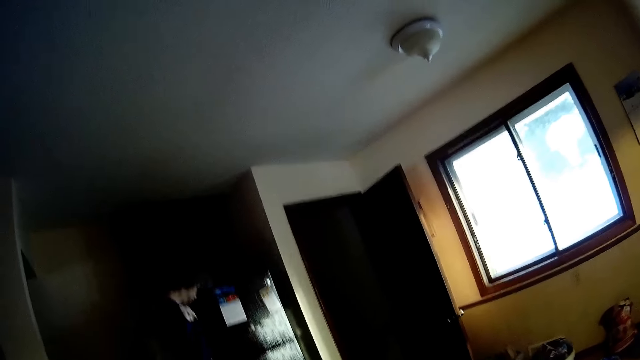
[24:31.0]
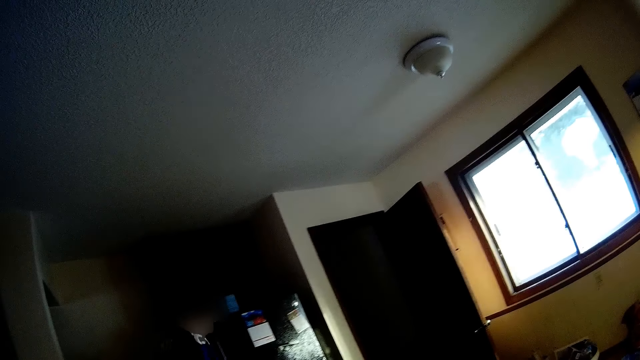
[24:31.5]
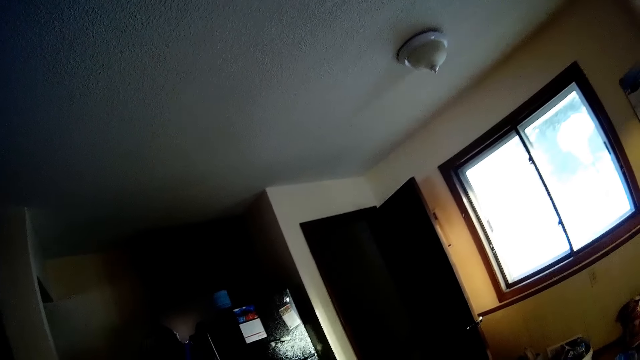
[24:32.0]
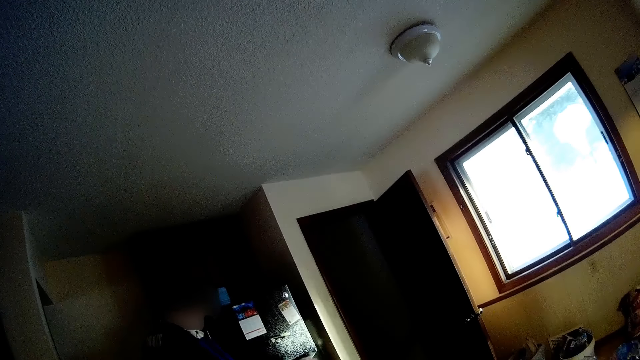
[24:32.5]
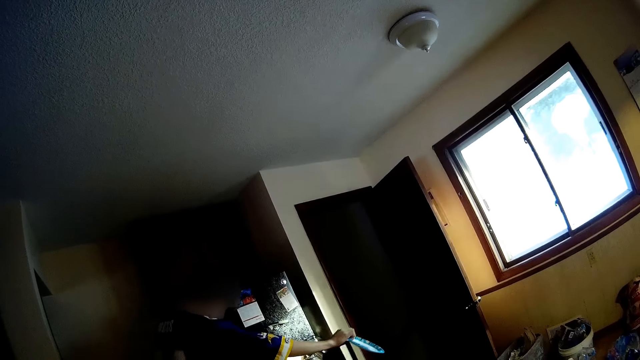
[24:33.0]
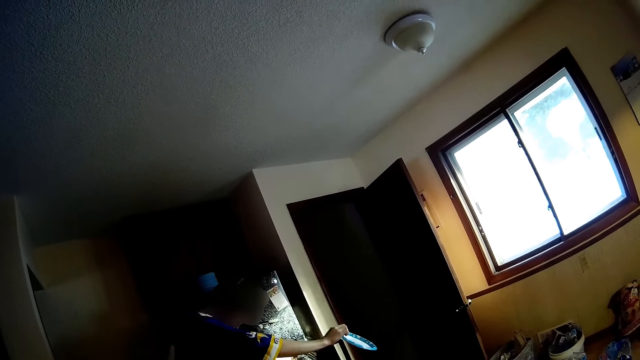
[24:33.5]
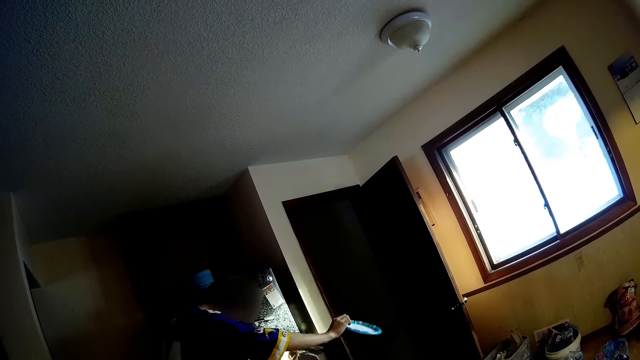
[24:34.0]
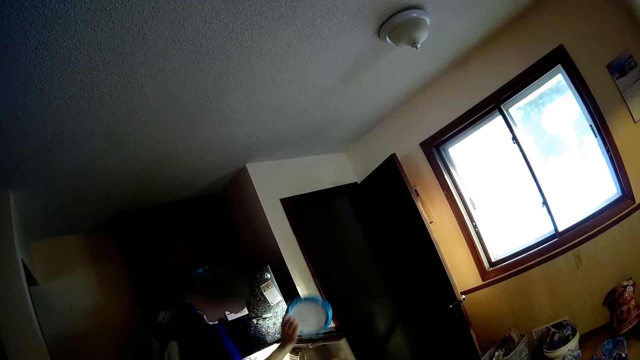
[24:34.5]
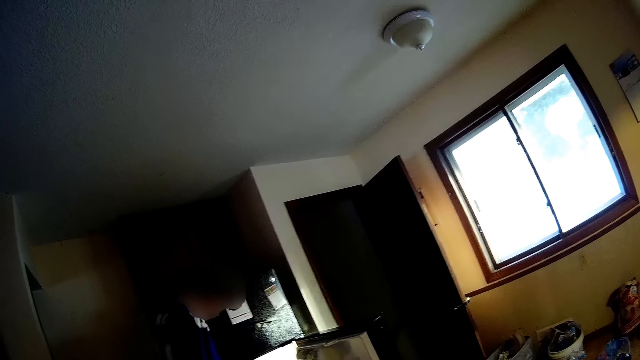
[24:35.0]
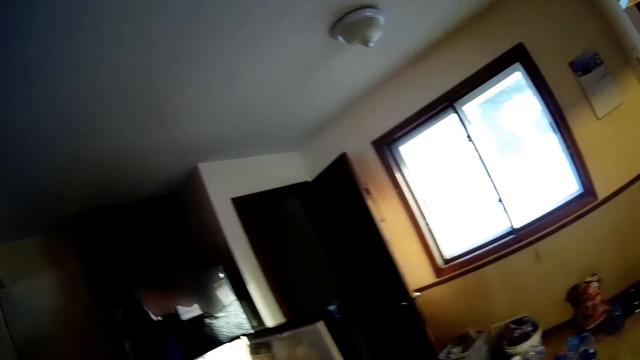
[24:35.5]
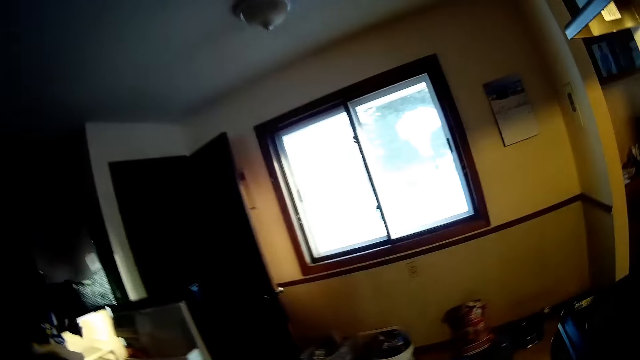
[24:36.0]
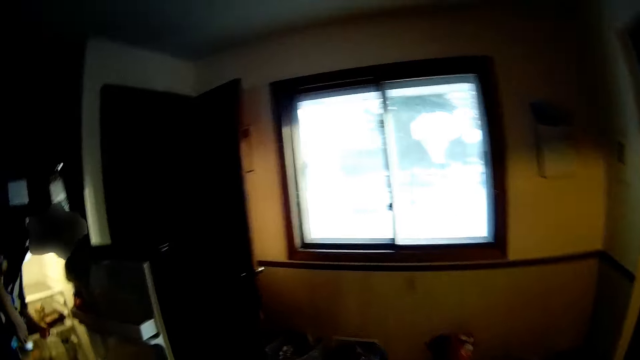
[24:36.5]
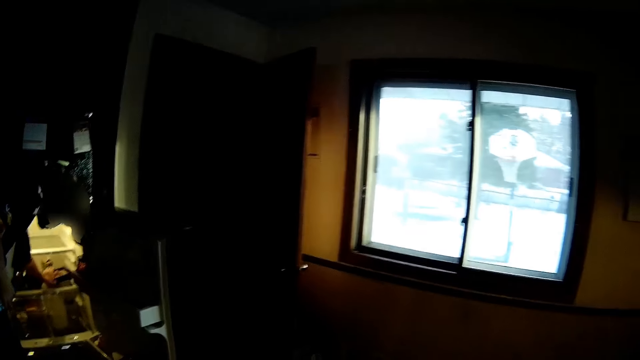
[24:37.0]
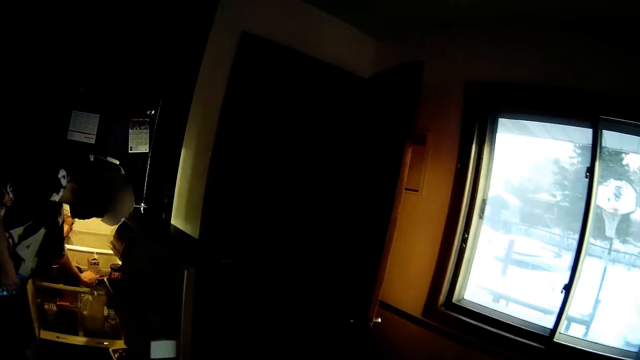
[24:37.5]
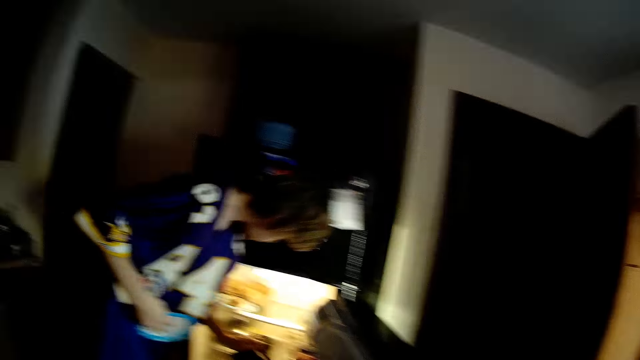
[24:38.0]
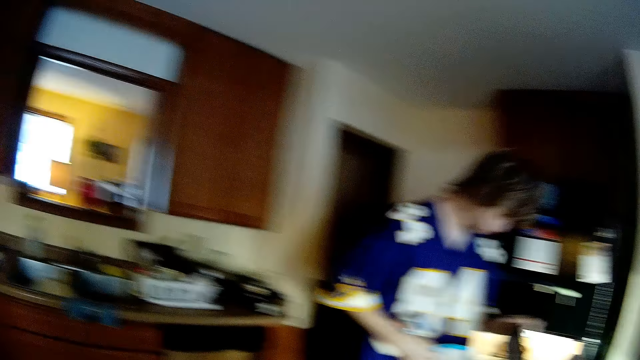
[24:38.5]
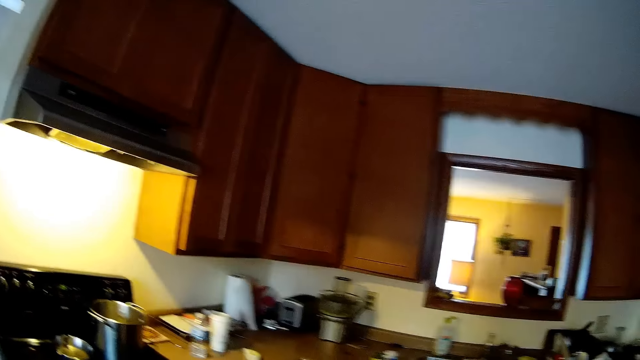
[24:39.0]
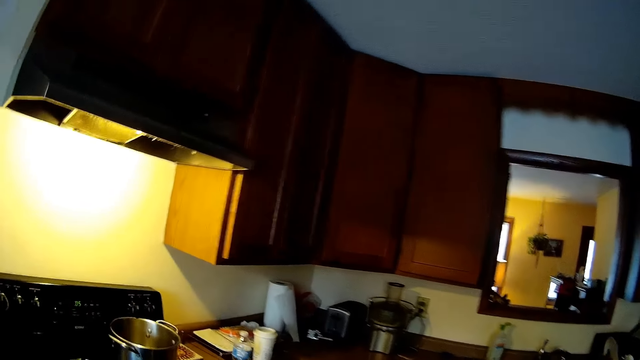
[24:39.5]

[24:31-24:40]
The man opens the refrigerator with his right hand. He picks a packet of steak from the refrigerator with his left hand.

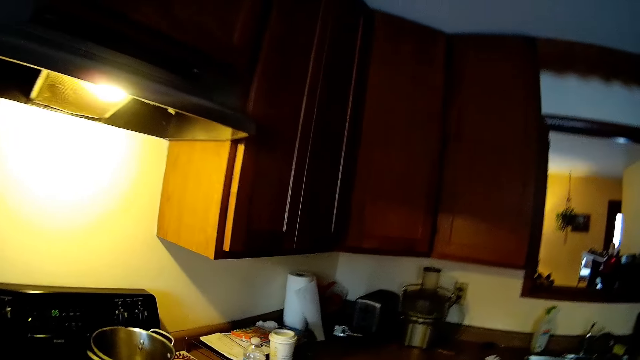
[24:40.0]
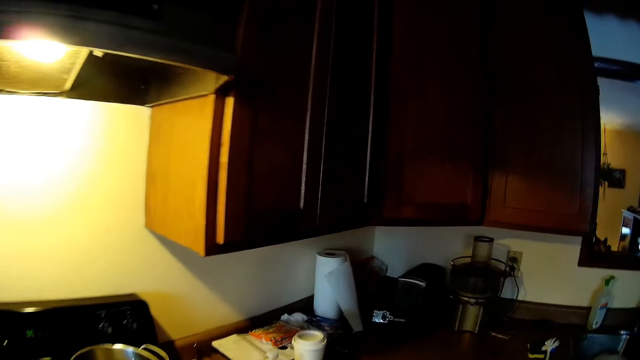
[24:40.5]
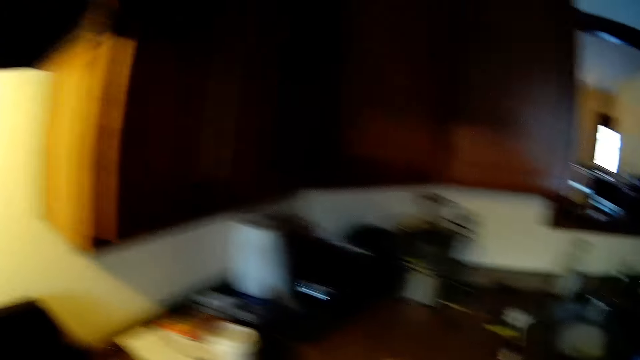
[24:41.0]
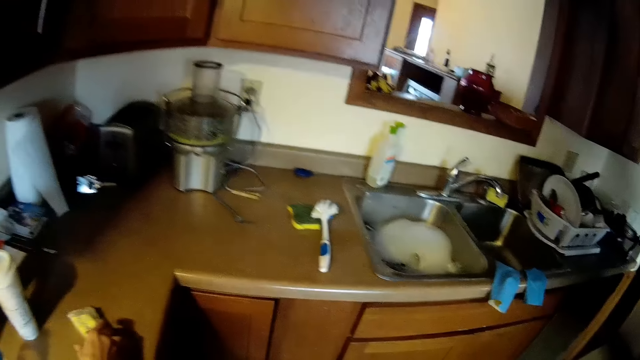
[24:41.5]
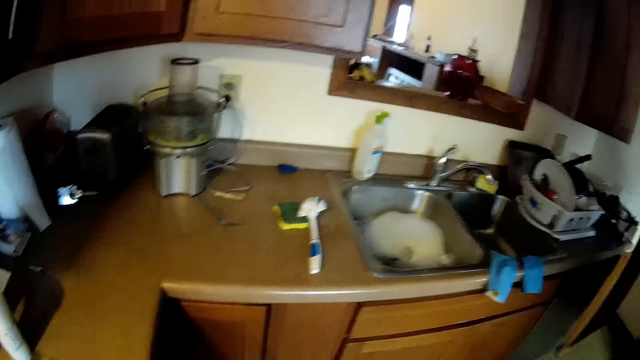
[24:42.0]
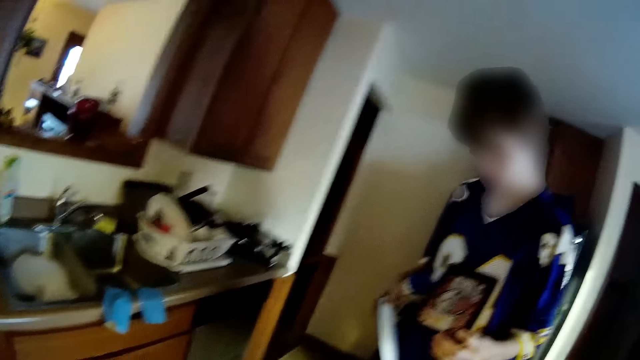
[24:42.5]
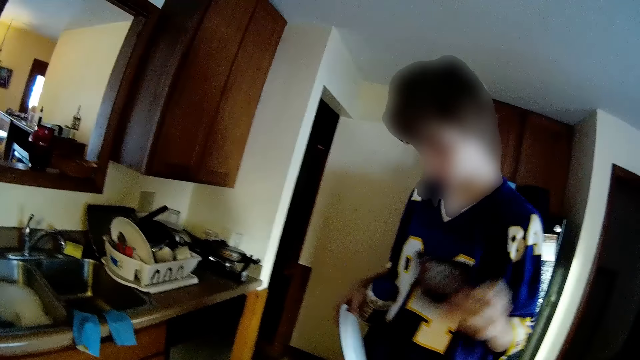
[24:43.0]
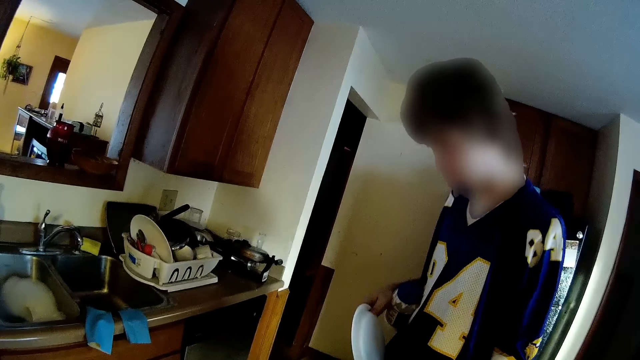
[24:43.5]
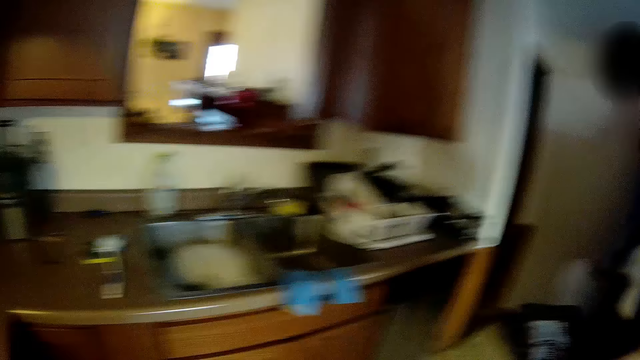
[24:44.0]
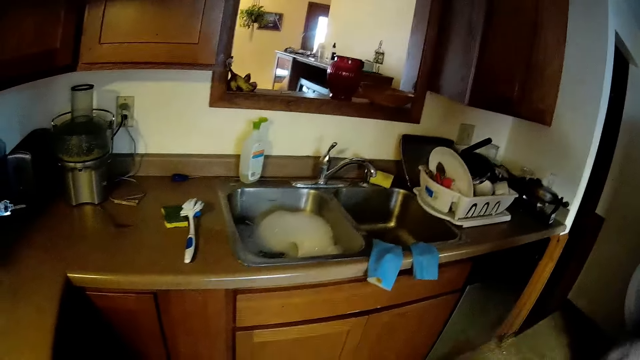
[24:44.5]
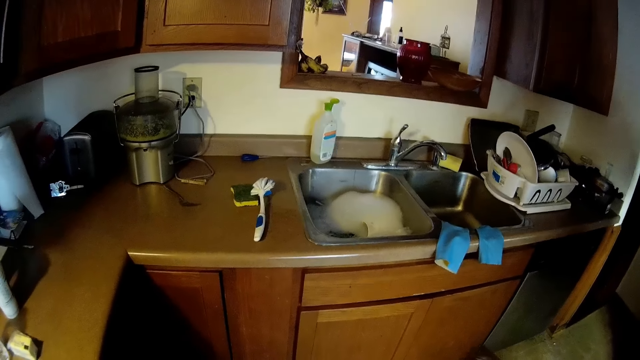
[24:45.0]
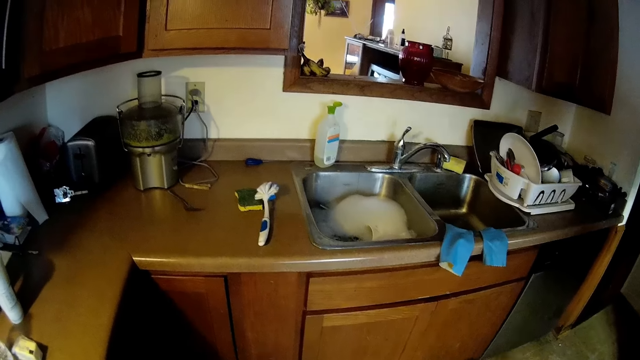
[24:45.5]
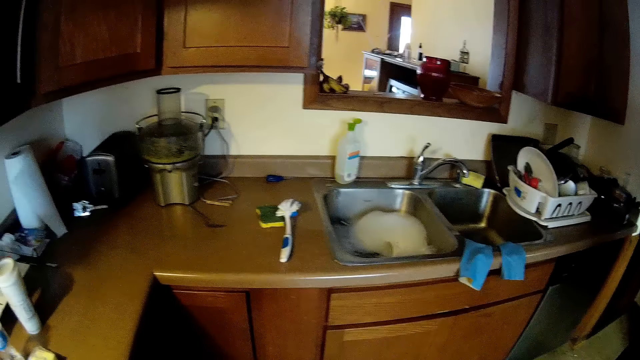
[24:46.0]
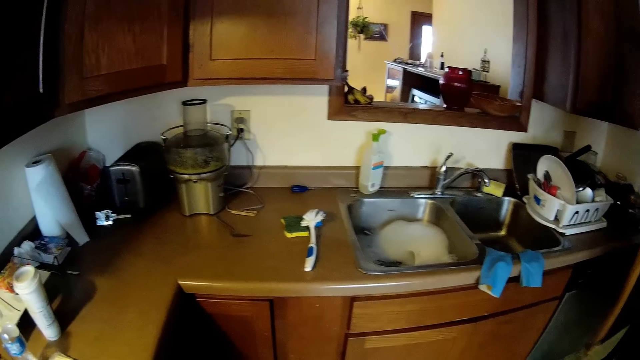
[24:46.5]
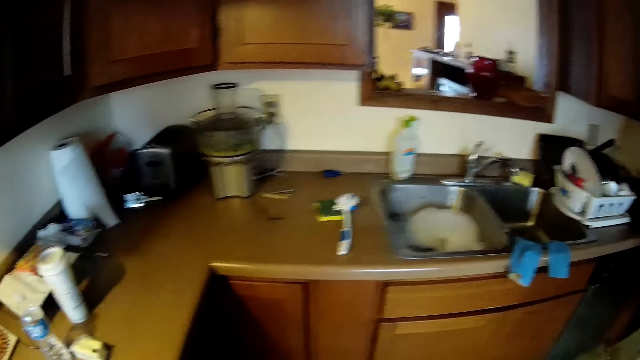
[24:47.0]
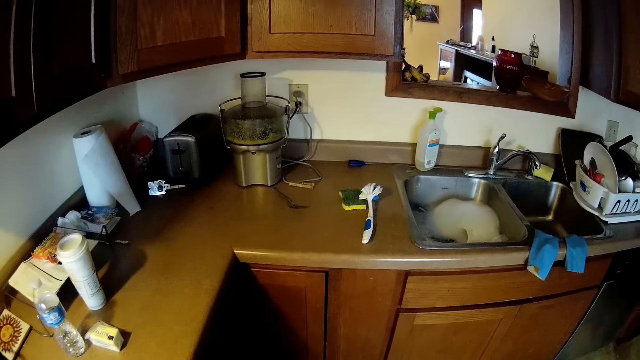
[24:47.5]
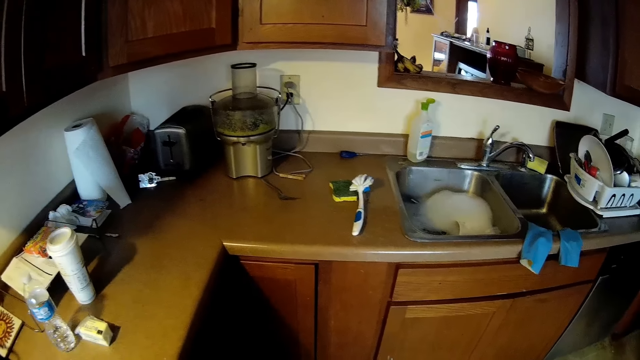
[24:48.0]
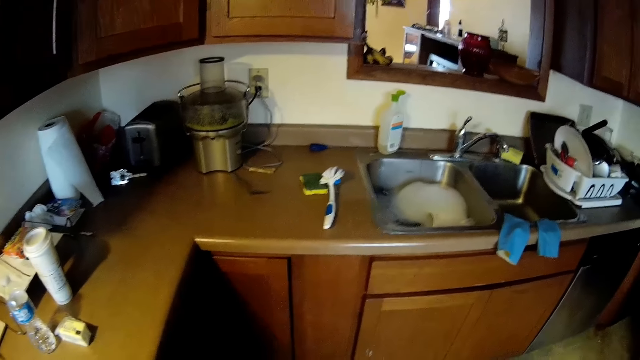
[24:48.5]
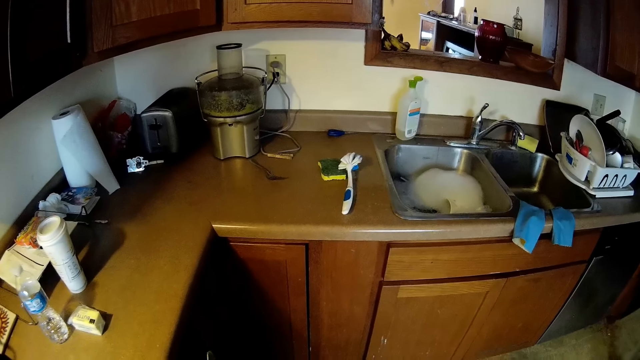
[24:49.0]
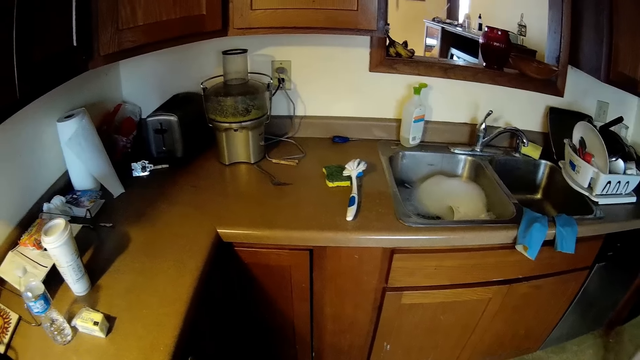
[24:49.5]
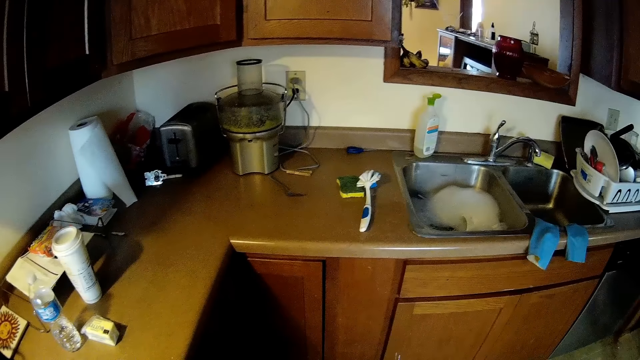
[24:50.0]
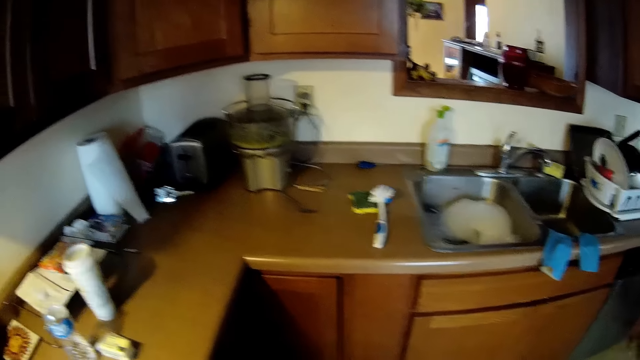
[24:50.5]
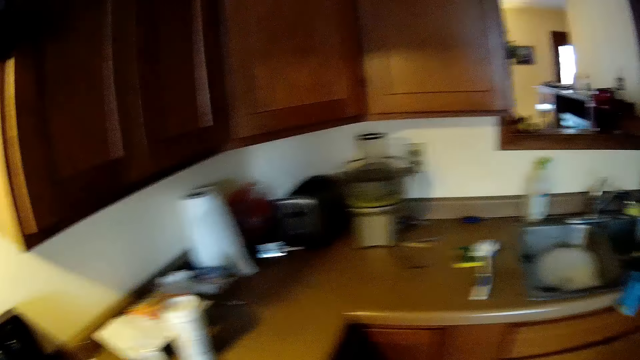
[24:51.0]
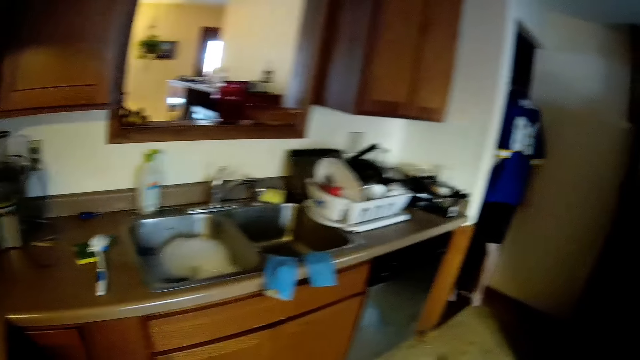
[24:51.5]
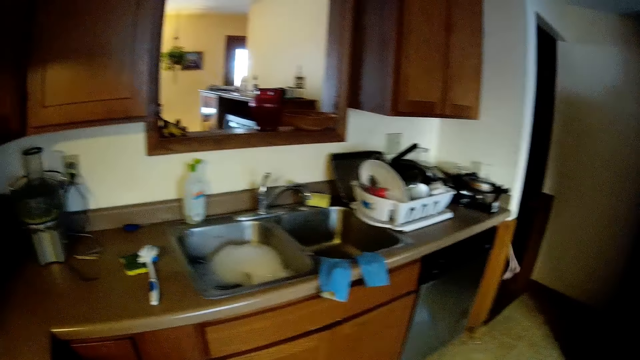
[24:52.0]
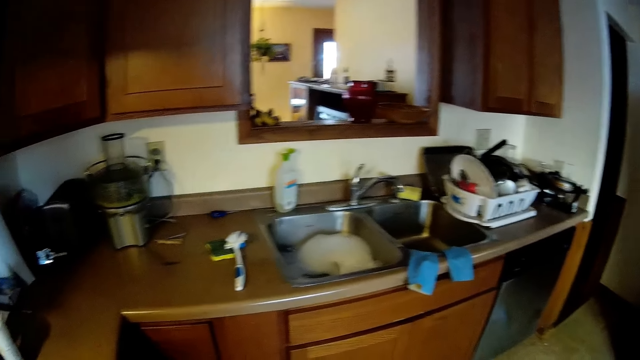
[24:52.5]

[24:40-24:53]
The camera wearer picks a bar of soap from the counter with her right hand. She moves a container on the sink. The man shakes the packet of steak with his left hand. He gives the packet of steak to the camera wearer with his left hand. He carries a paper plate. The camera wearer looks around.
